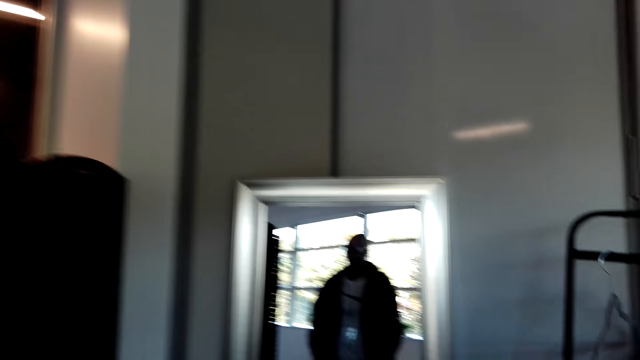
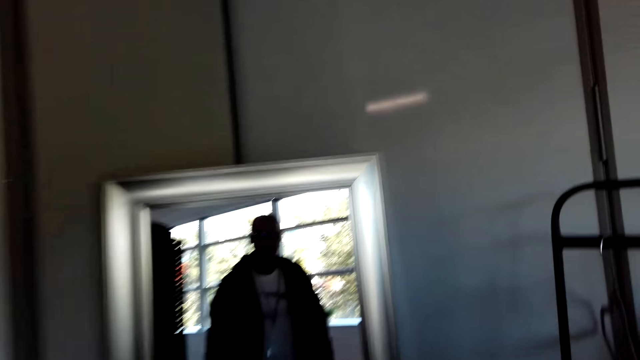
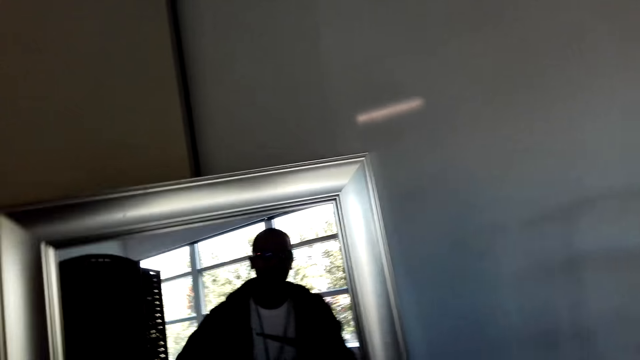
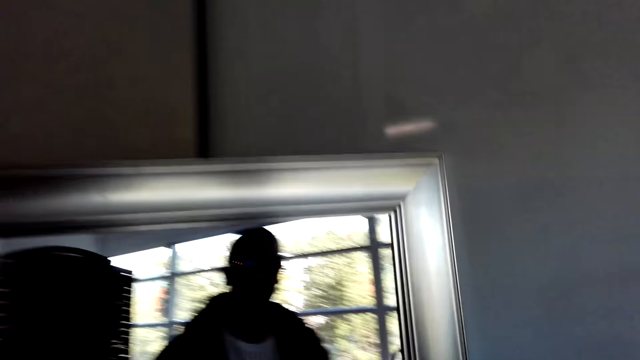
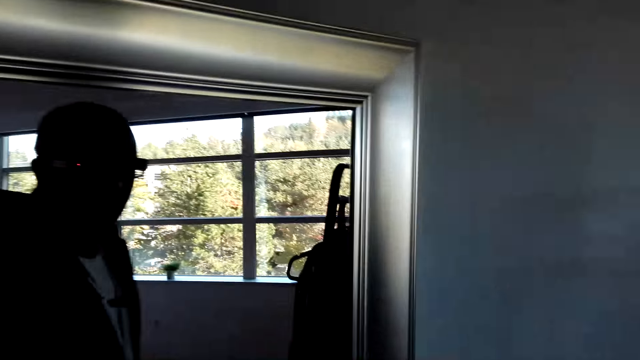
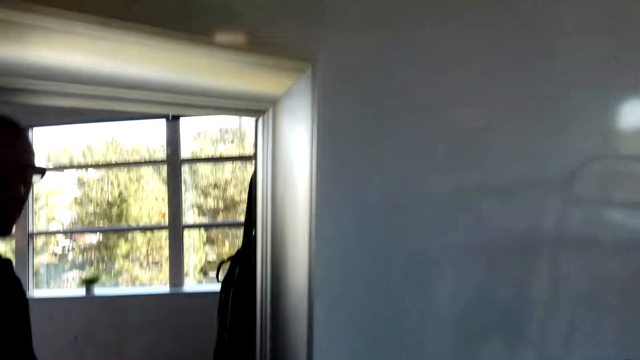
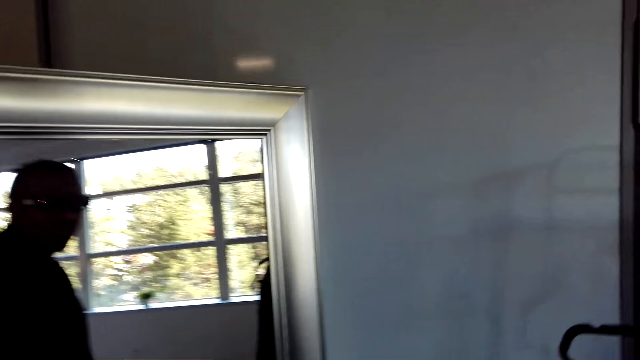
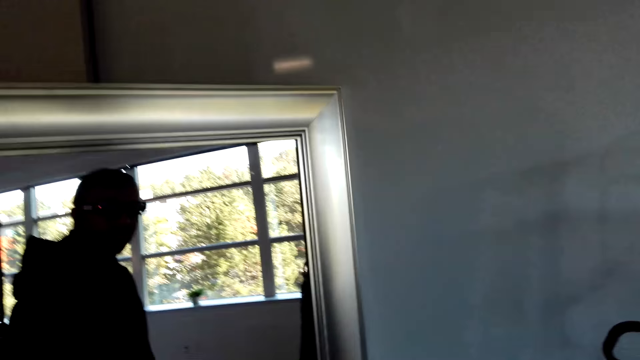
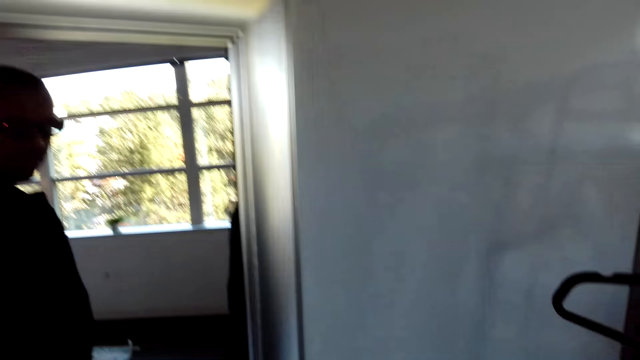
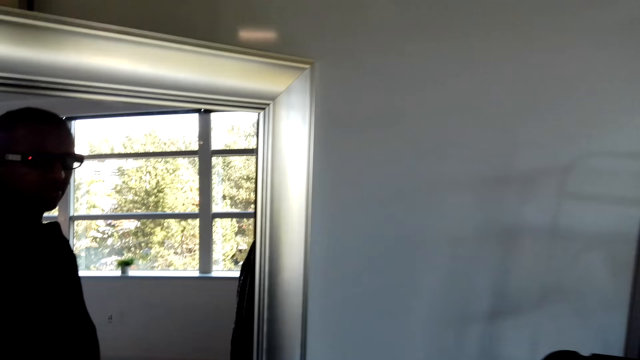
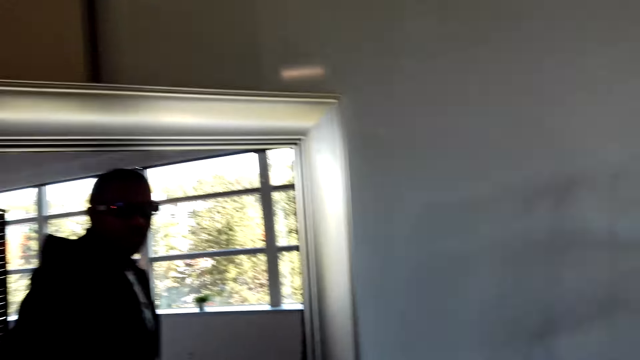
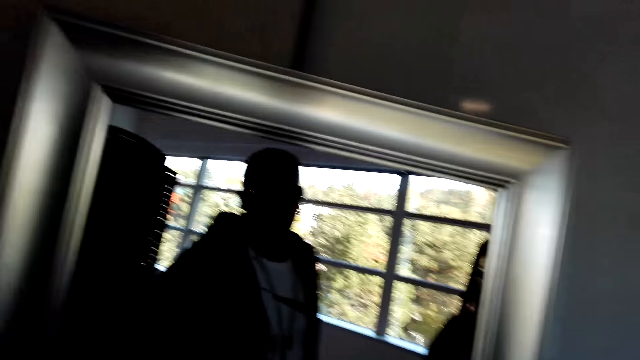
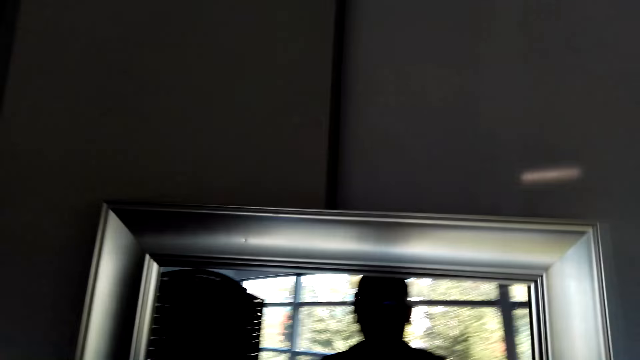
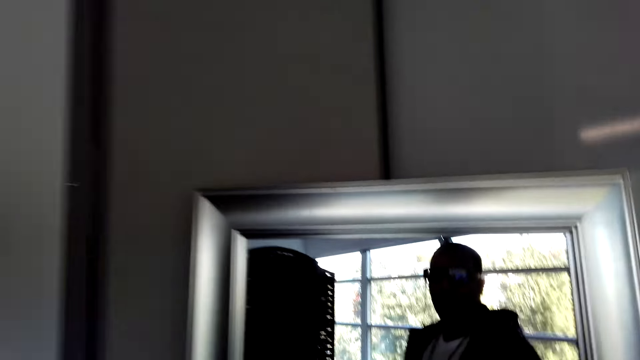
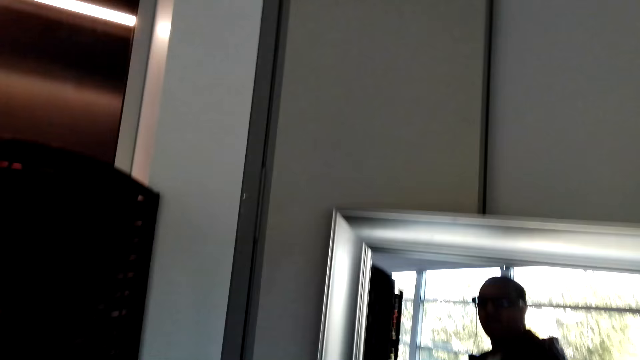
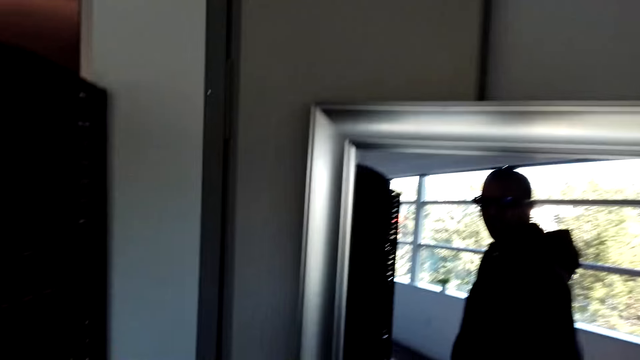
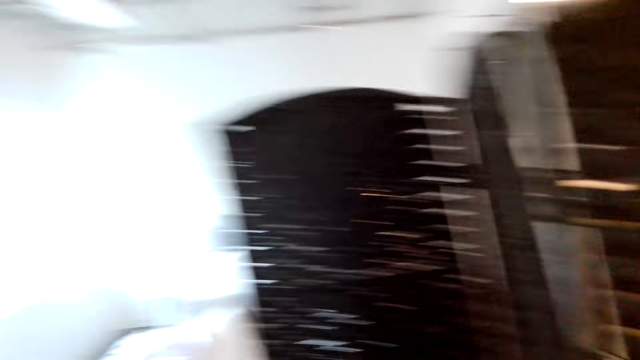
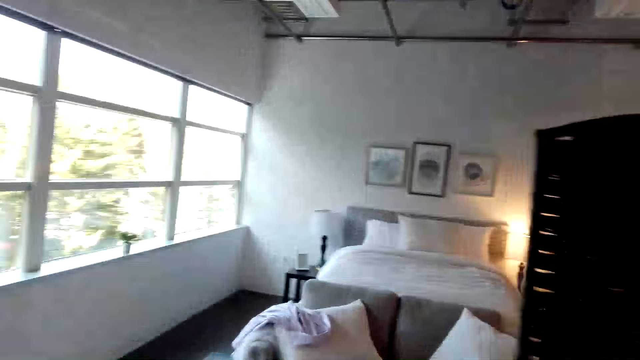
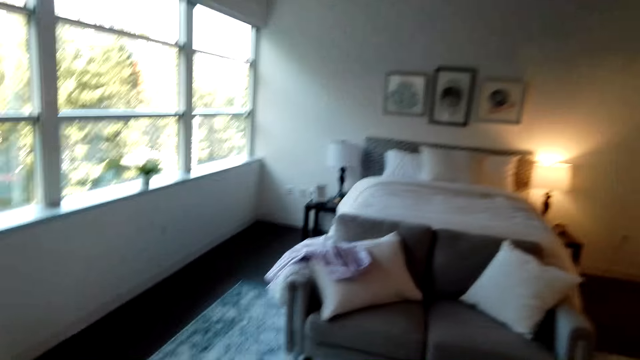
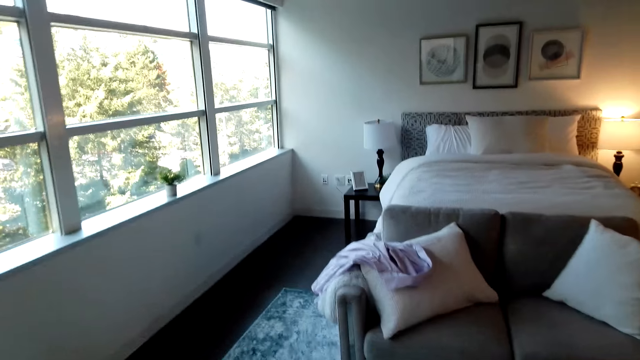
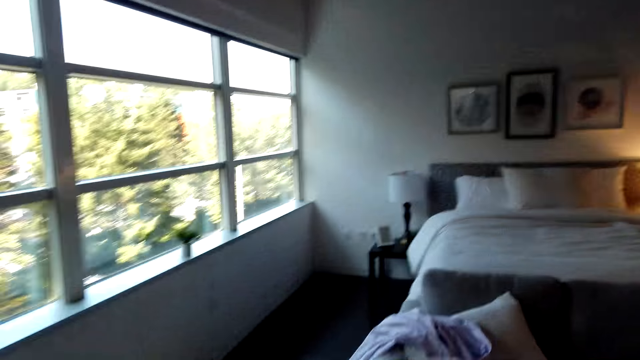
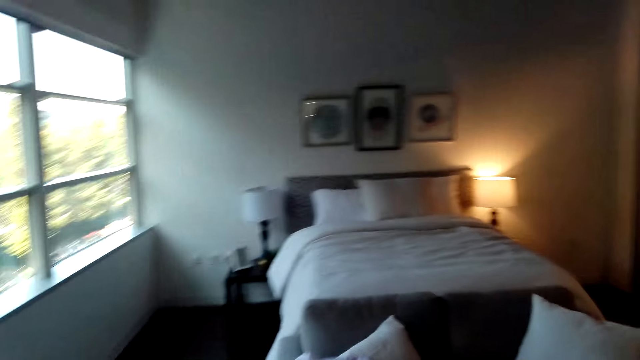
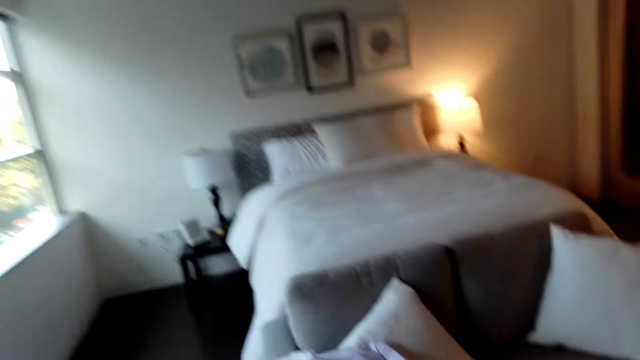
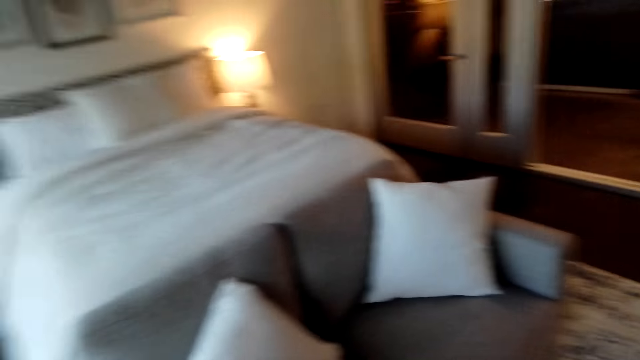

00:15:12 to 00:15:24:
The camera wearer looks at the mirror. They move towards the bedroom.

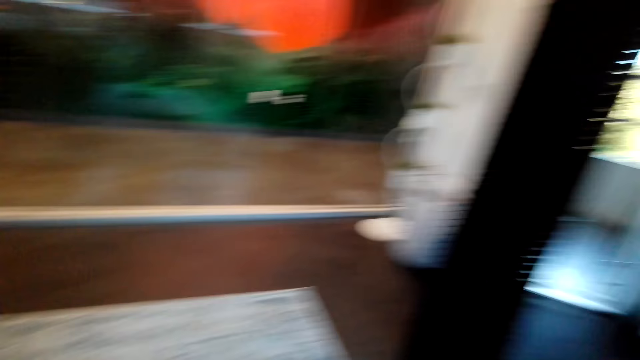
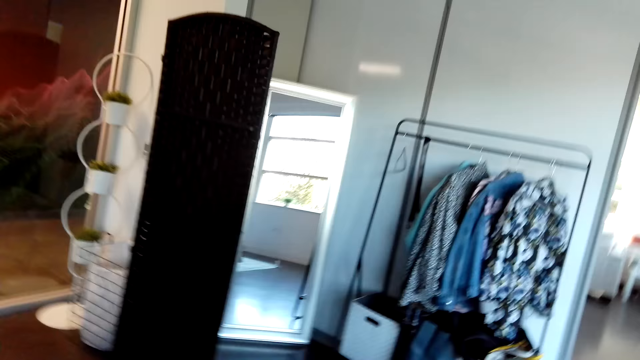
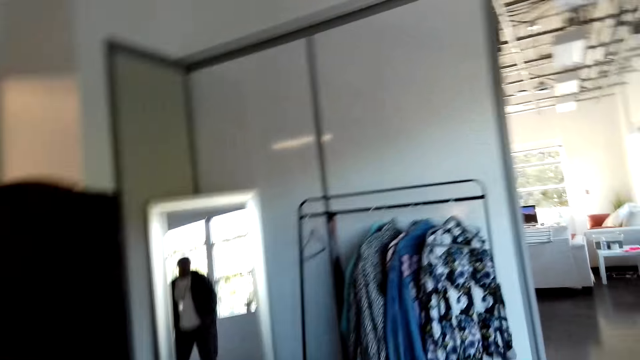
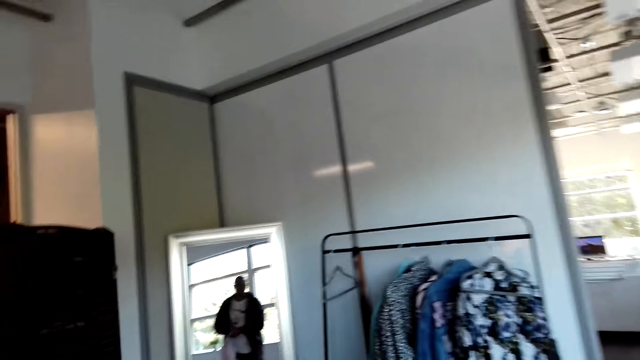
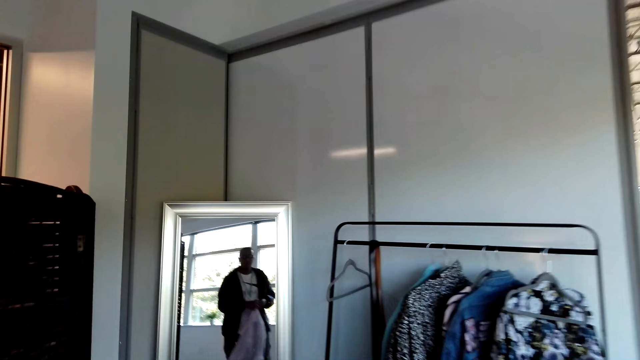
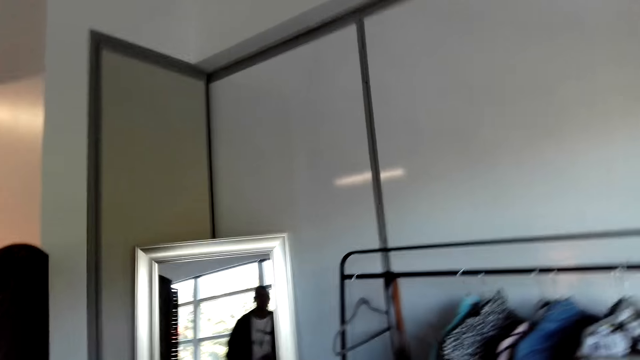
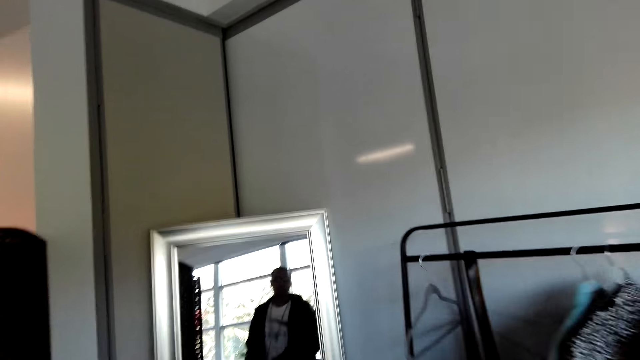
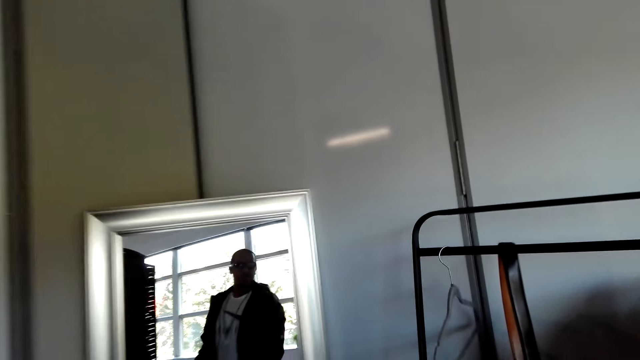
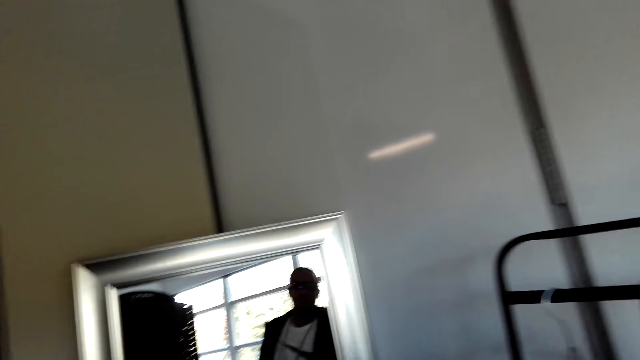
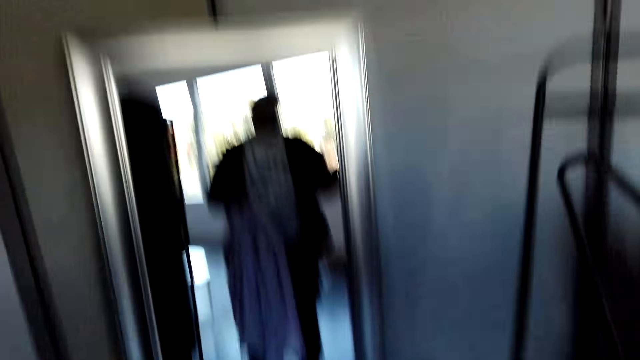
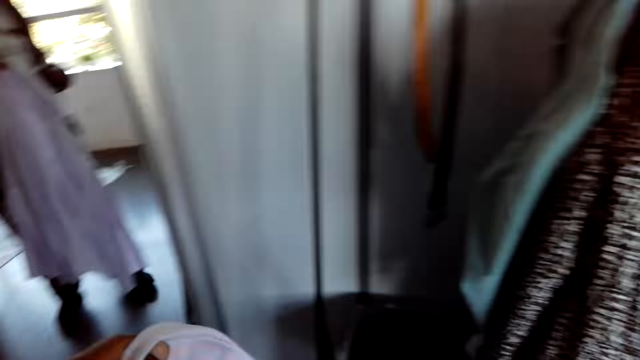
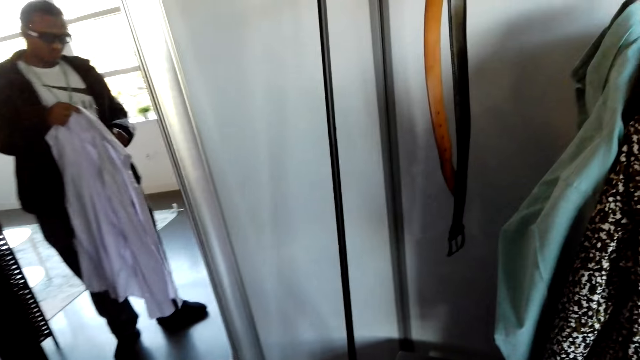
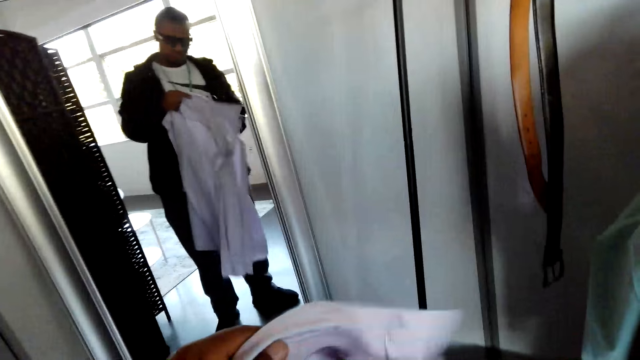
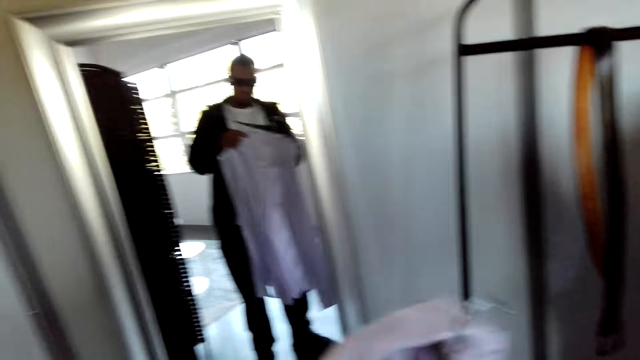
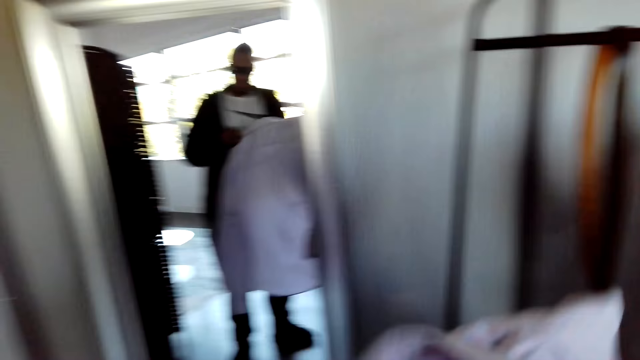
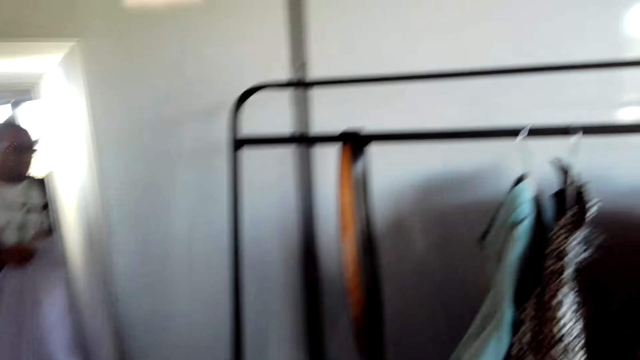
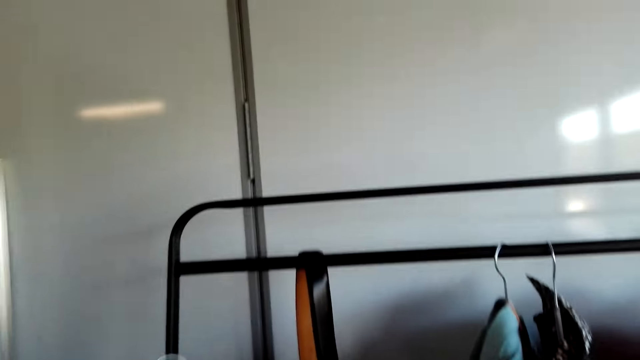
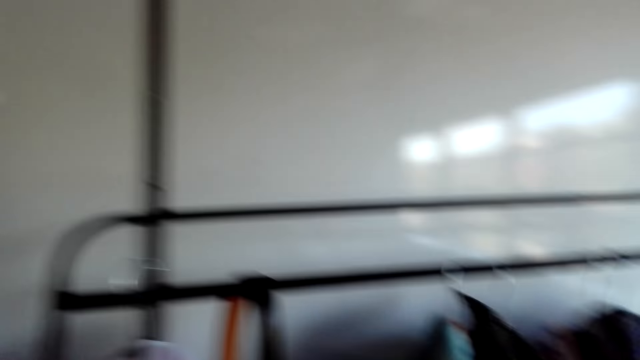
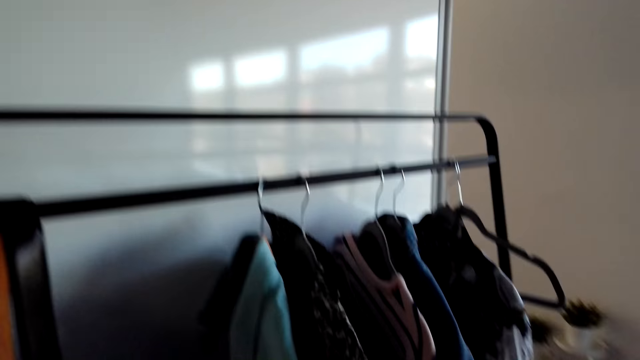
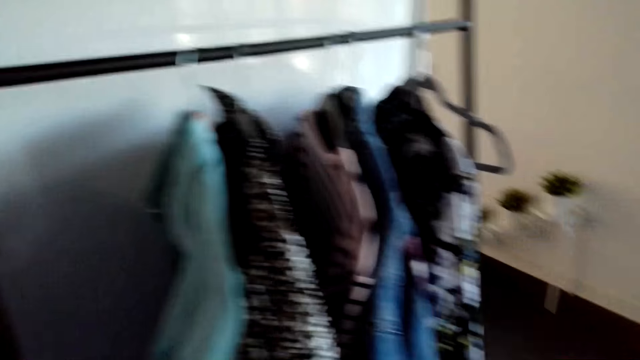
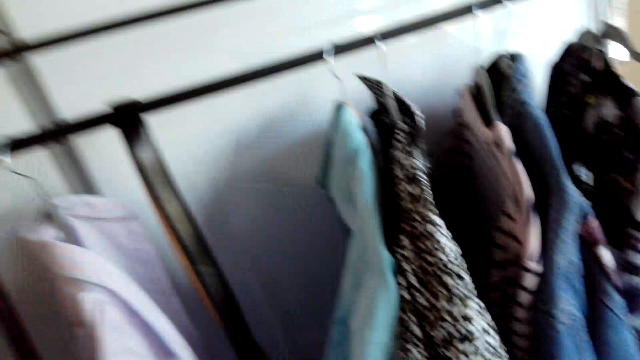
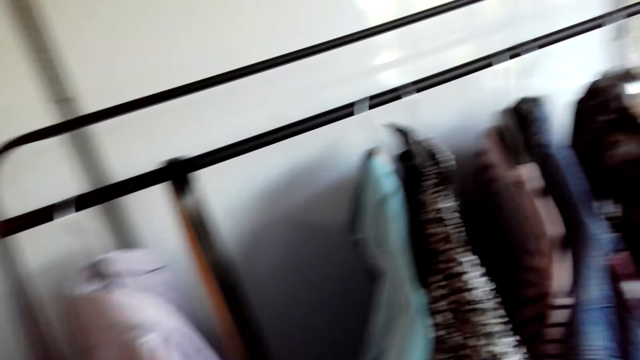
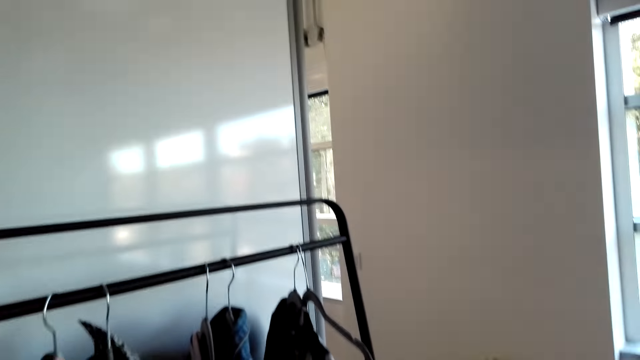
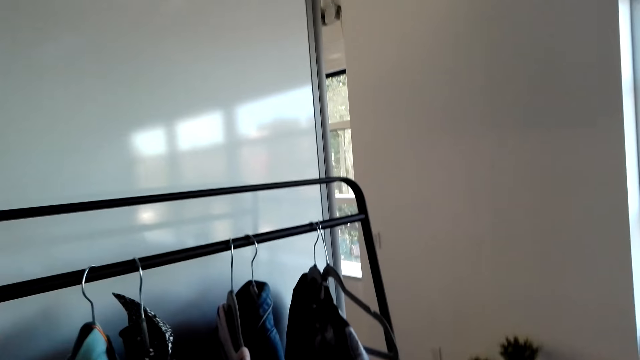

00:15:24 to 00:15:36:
The camera wearer walks towards the mirror. He looks at the mirror. He puts a hanger on a cloth. He holds the cloth with his hands. He hangs the shirt with the hanger.
